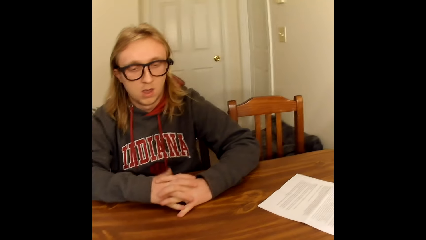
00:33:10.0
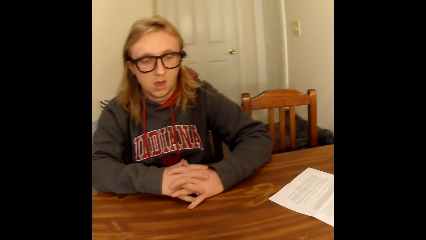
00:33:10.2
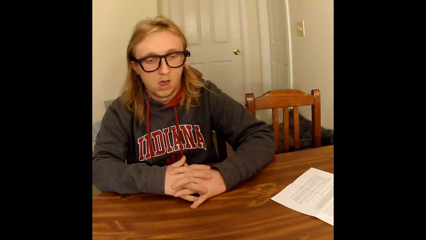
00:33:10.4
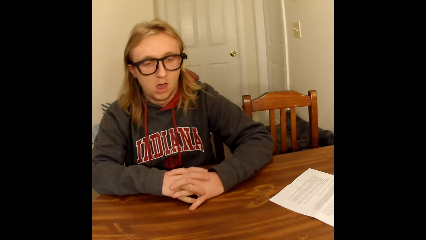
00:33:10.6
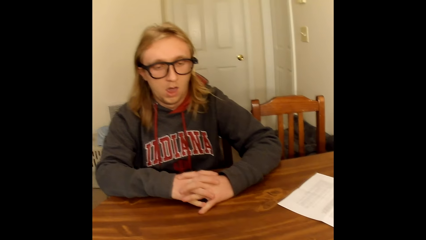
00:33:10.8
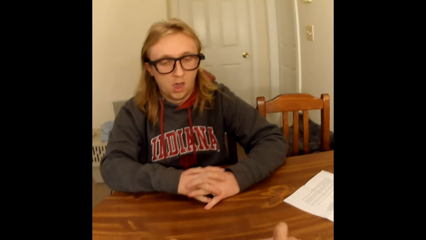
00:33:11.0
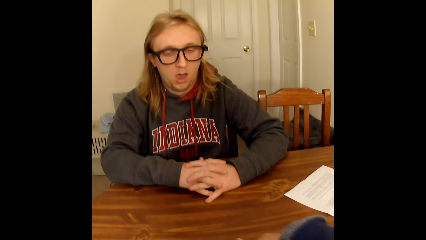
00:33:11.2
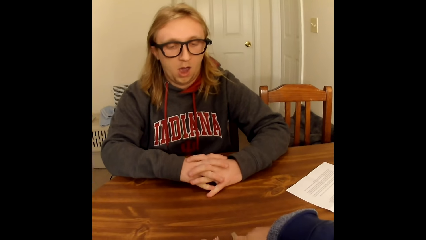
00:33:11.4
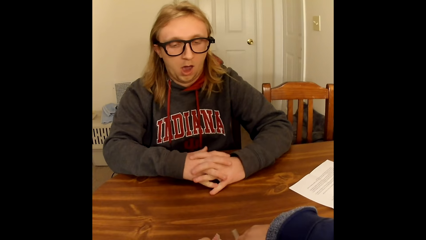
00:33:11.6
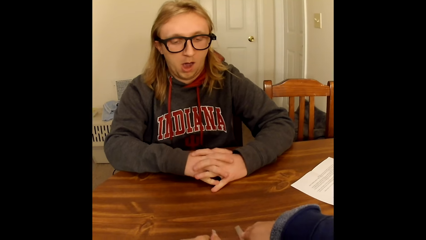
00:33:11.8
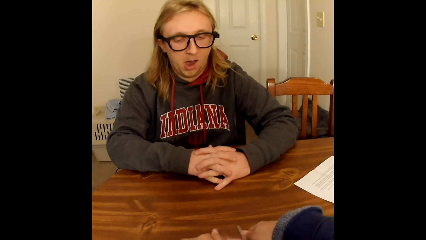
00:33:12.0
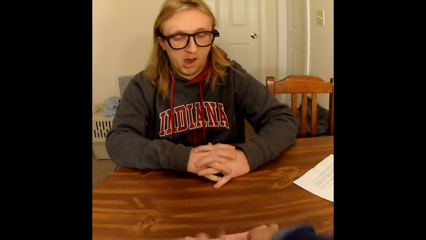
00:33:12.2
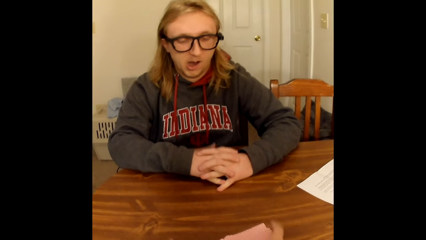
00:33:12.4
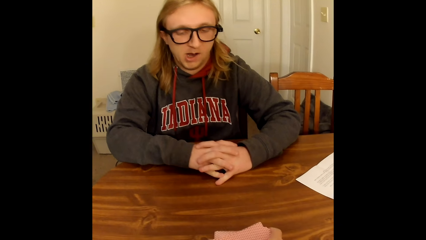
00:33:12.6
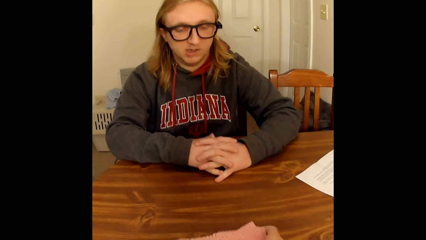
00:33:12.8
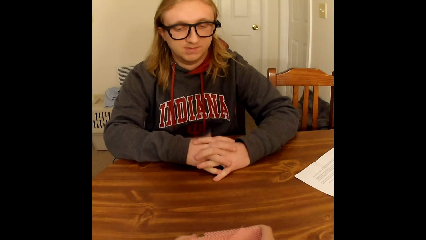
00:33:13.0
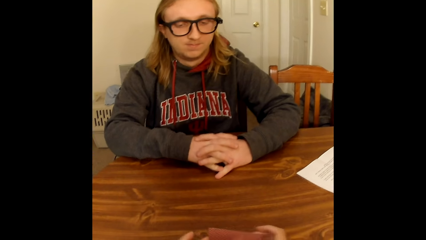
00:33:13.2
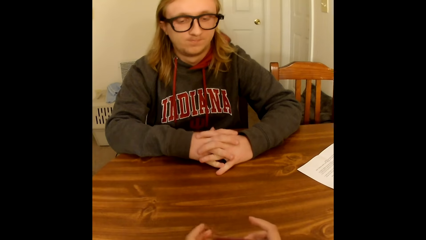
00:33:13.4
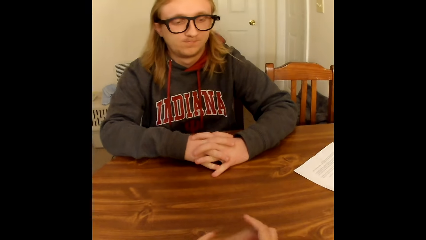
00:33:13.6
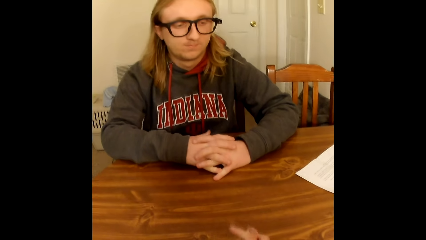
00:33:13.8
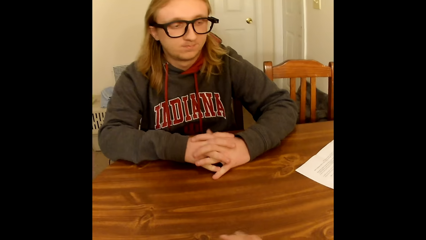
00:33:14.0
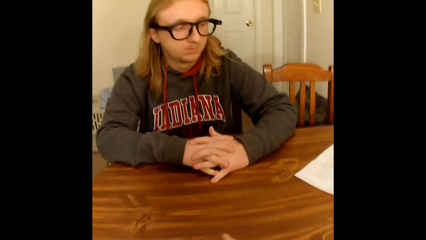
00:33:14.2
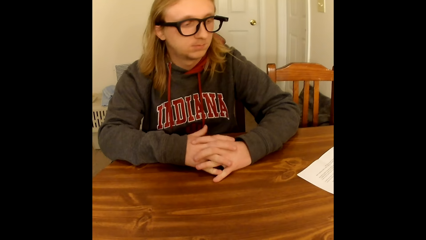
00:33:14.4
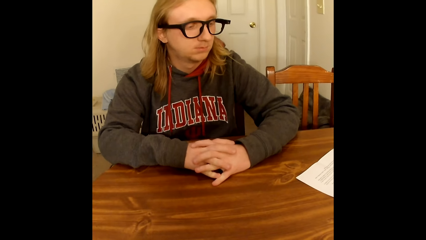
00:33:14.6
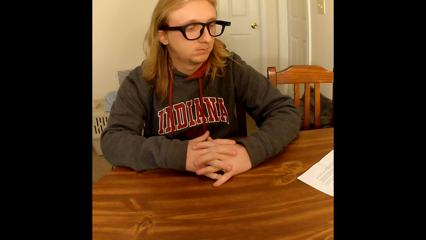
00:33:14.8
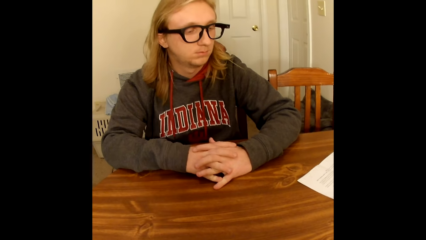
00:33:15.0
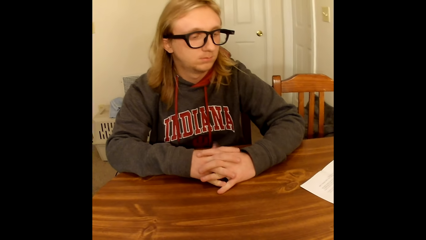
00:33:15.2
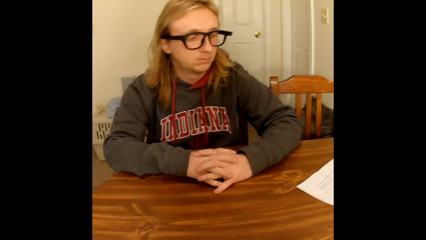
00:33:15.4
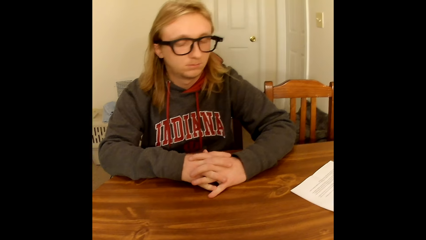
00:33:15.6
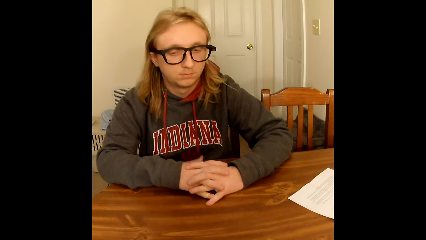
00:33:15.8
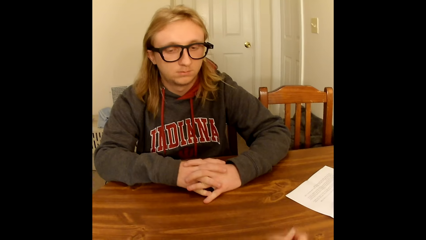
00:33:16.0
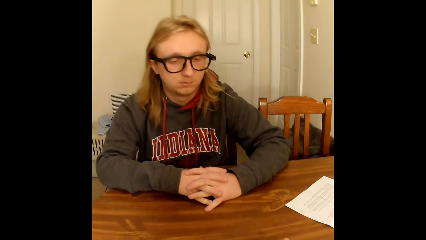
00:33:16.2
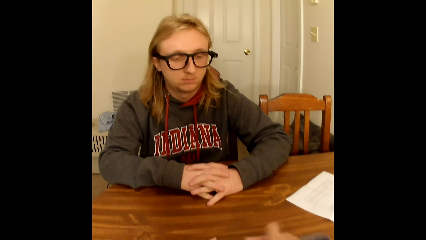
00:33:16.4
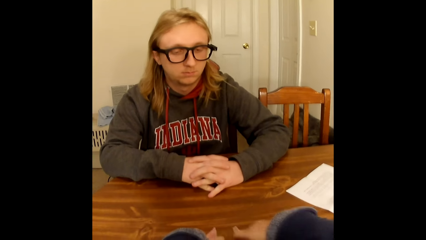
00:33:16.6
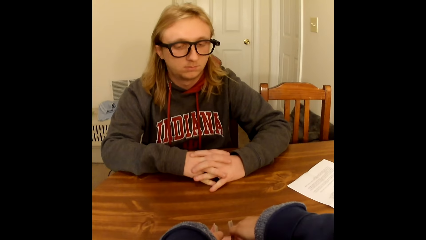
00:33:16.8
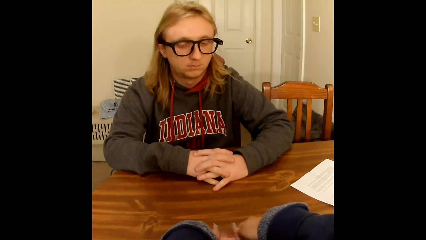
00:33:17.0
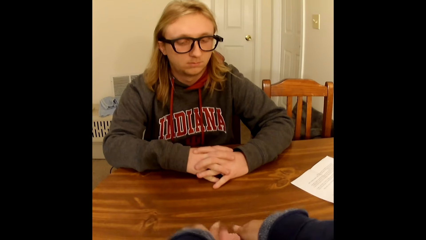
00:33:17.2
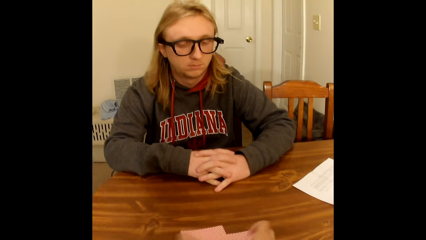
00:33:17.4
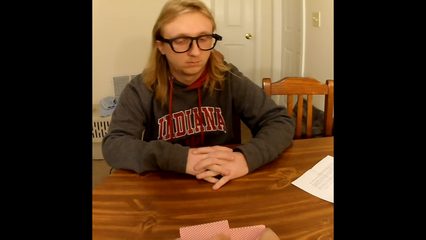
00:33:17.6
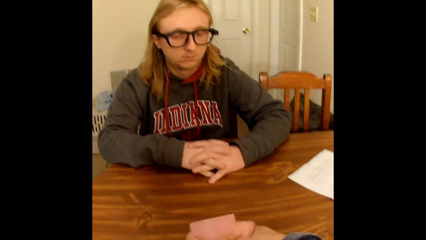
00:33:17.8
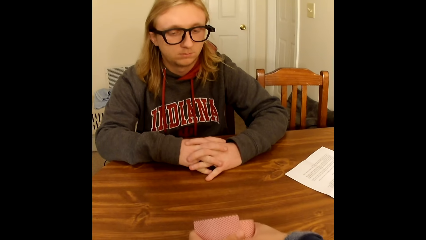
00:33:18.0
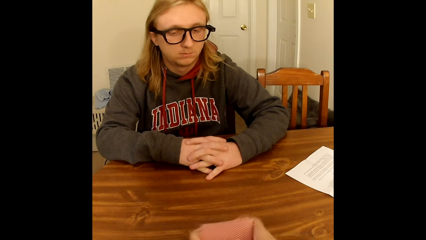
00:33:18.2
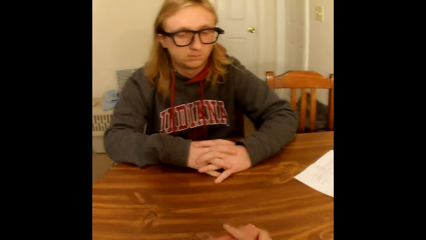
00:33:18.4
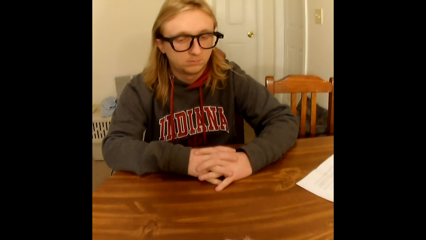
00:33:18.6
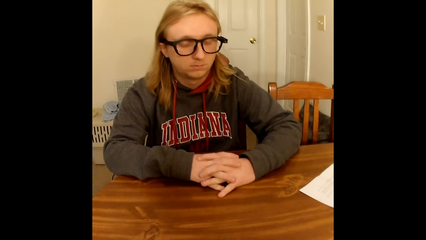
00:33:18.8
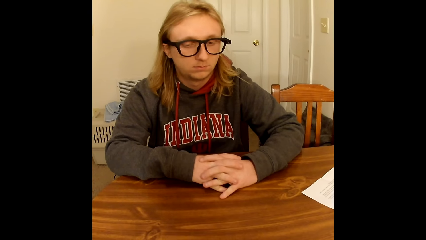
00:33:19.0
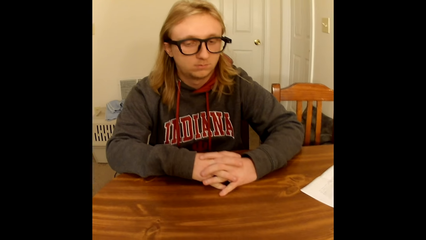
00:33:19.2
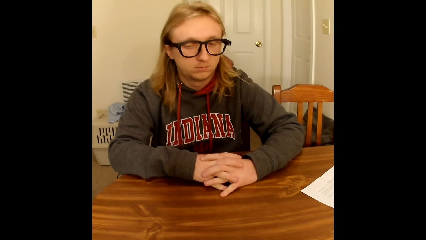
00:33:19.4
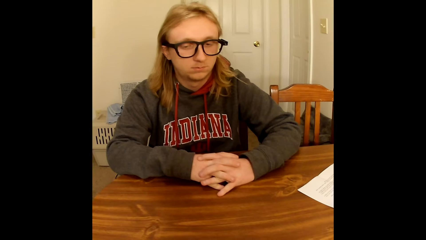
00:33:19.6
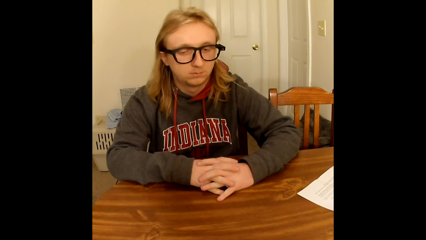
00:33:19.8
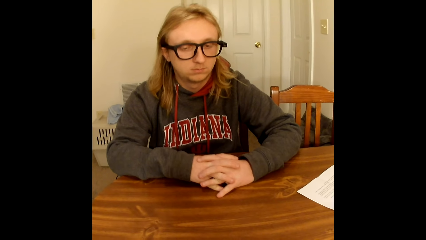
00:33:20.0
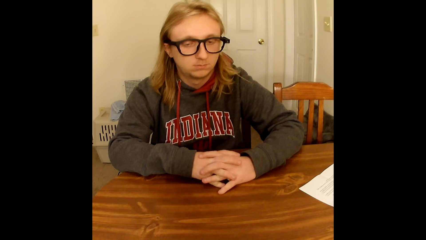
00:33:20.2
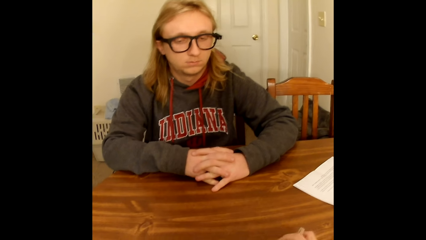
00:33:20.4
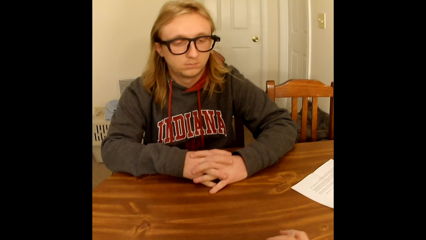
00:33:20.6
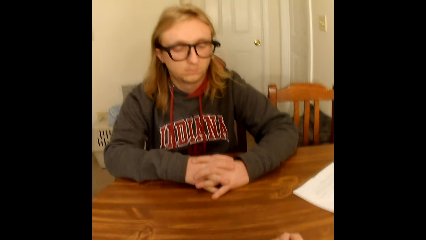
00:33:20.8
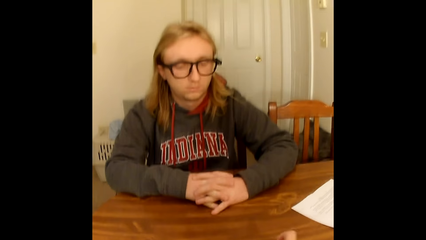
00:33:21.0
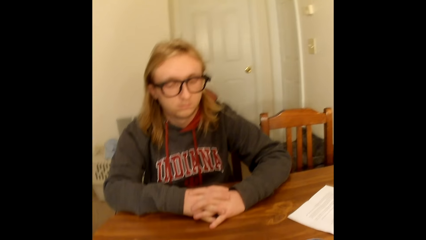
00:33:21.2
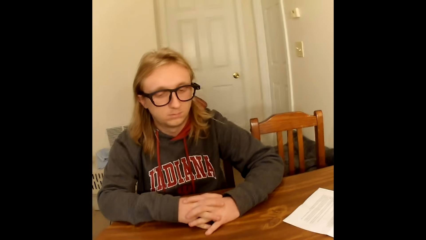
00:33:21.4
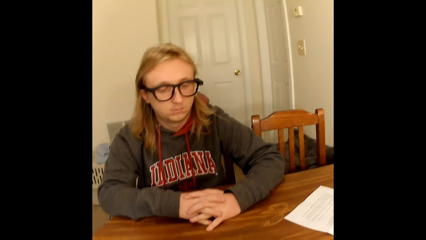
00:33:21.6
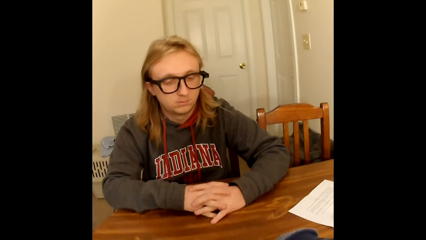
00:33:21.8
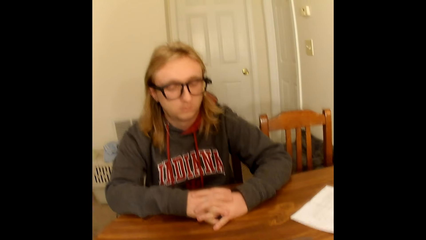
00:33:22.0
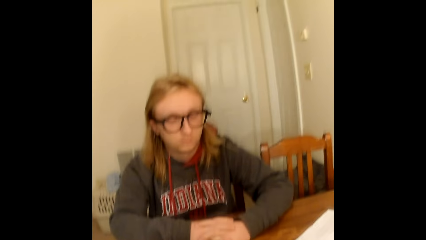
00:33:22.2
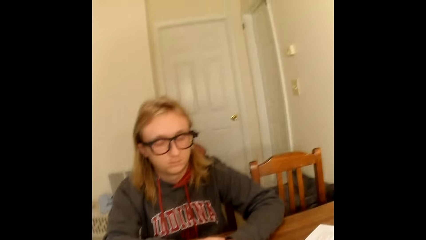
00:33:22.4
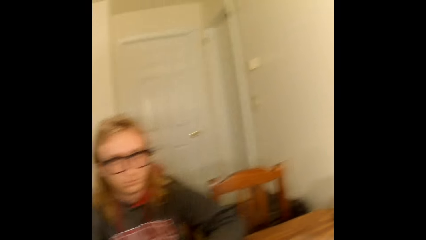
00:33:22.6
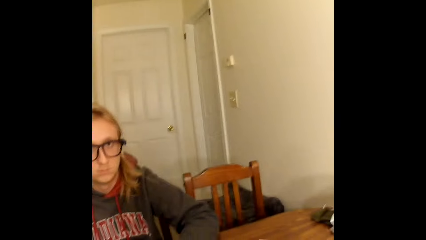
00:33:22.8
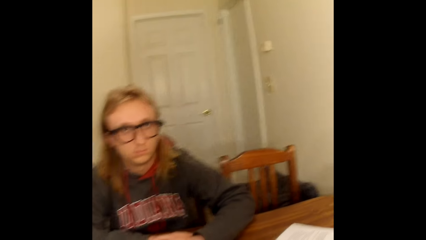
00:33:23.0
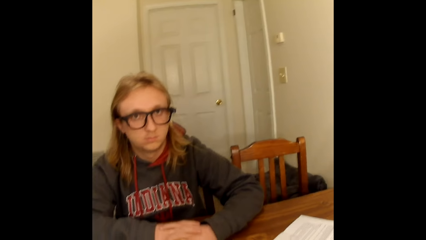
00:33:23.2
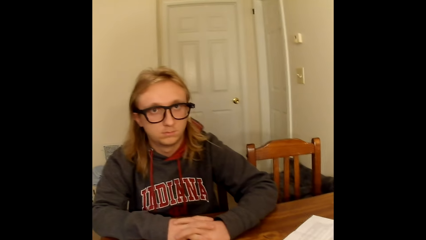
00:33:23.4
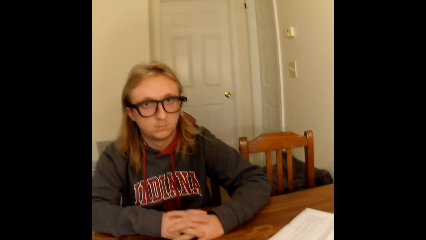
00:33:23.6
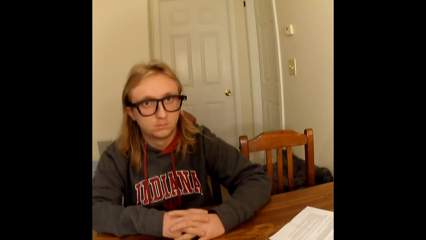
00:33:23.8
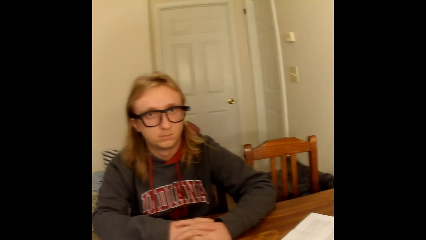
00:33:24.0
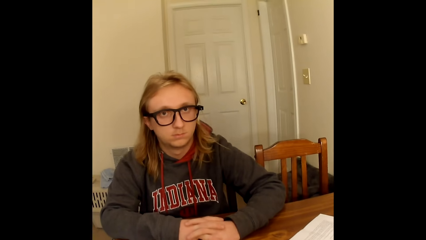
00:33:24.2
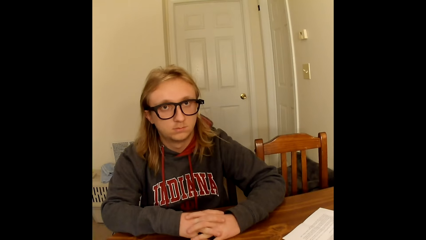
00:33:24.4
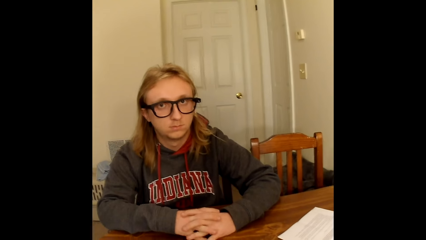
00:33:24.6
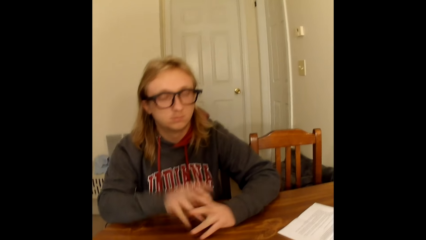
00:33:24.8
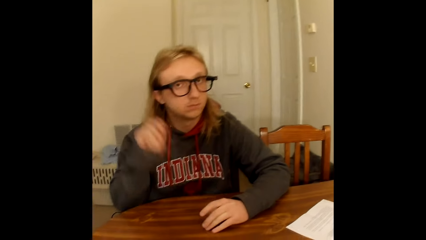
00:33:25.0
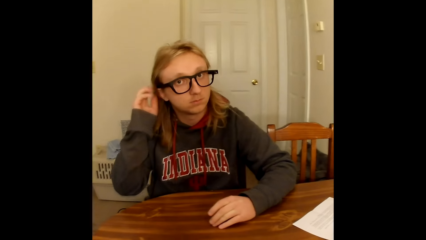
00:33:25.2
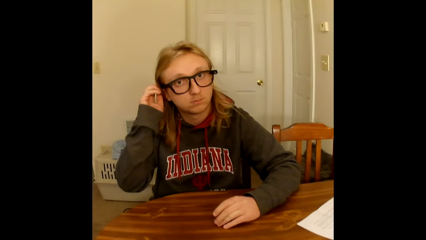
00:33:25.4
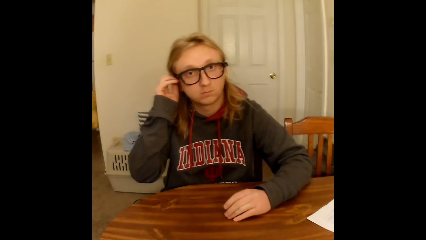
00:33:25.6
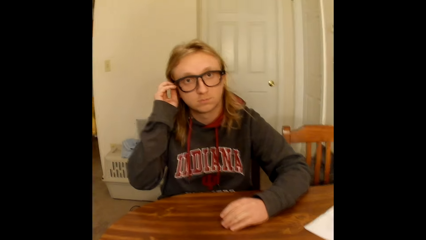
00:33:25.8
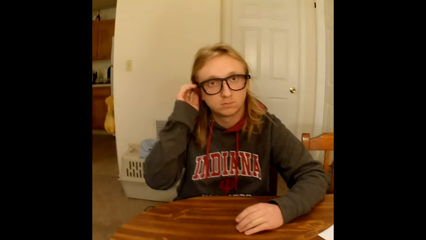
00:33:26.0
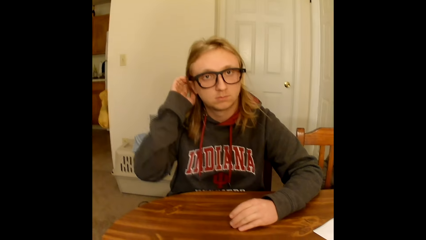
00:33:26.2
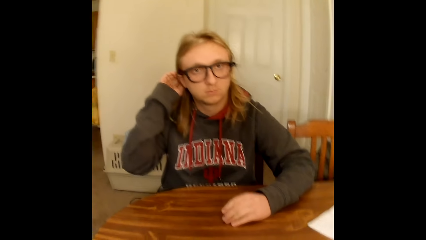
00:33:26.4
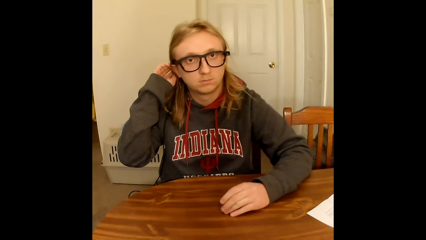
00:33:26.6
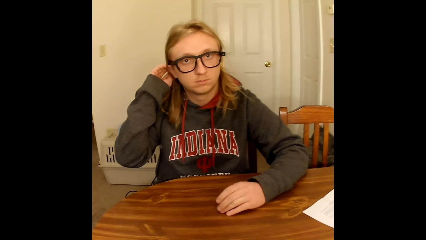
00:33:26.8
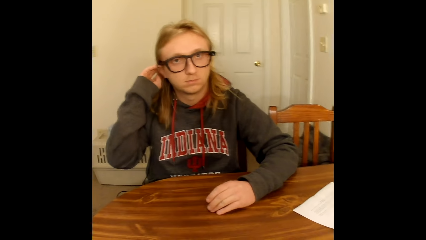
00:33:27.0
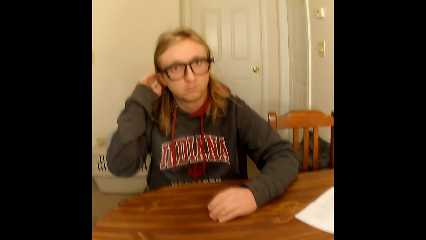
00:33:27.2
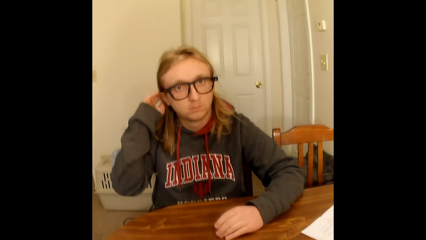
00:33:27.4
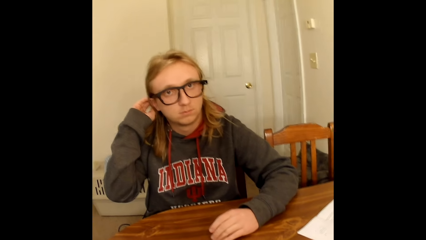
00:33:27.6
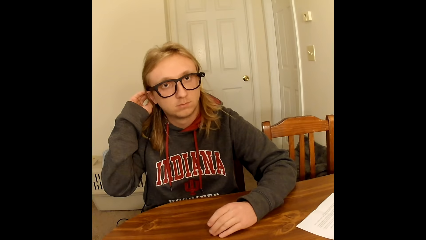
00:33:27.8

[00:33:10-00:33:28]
The camera wearer shuffles a deck of playing cards on the table with both hands. They move the cards on the table. They move the cards on the table again. A man touches his hair with his right hand. The man touches the table with his left hand.
